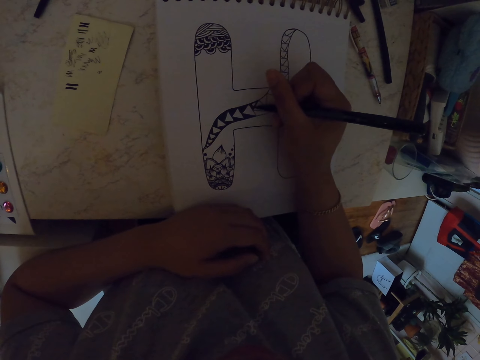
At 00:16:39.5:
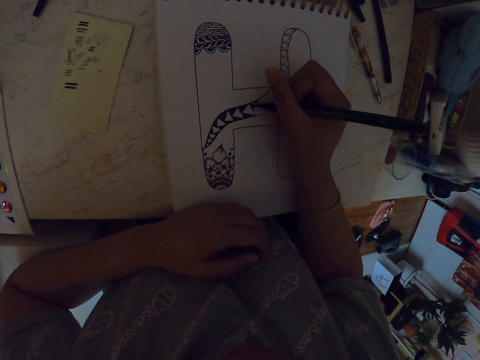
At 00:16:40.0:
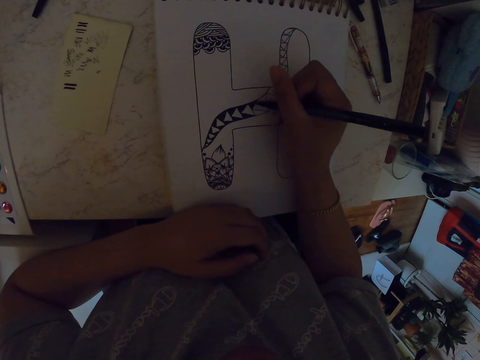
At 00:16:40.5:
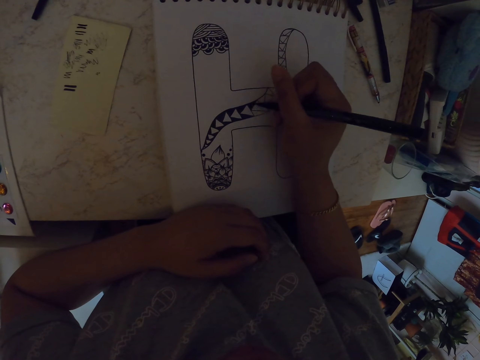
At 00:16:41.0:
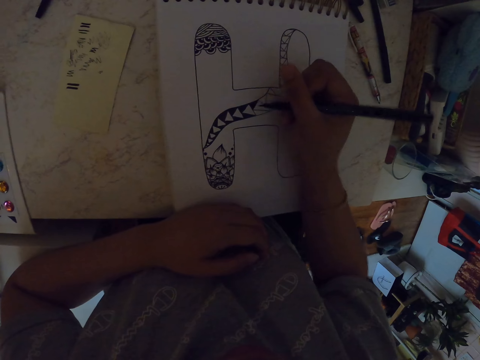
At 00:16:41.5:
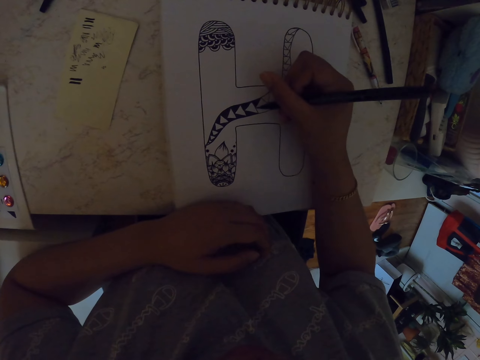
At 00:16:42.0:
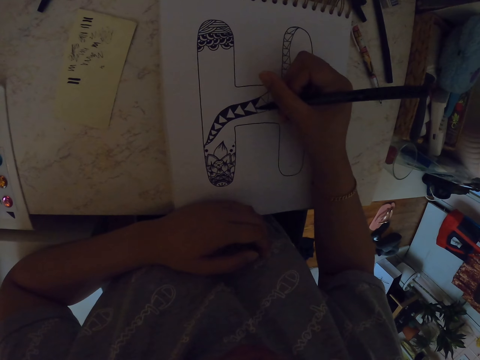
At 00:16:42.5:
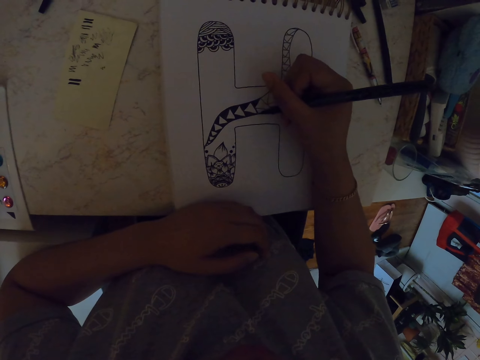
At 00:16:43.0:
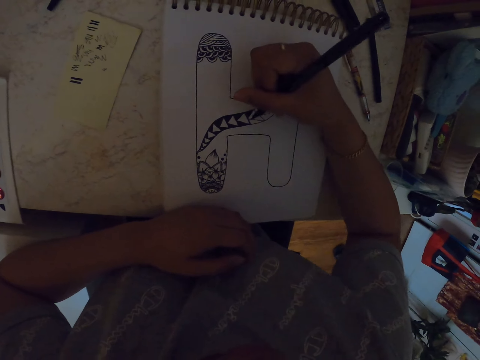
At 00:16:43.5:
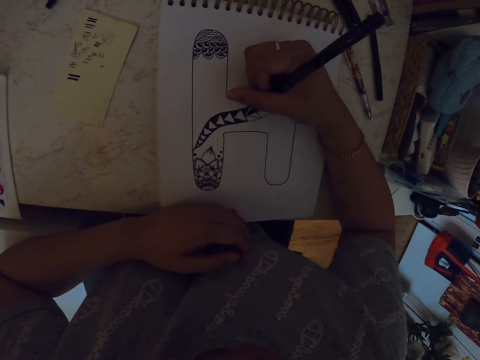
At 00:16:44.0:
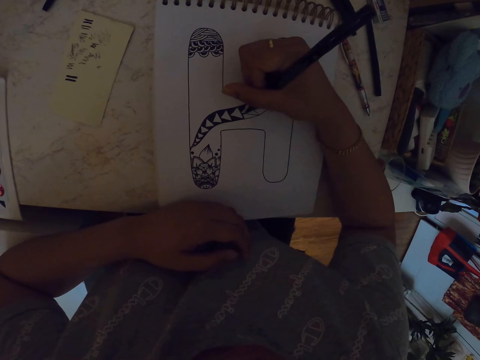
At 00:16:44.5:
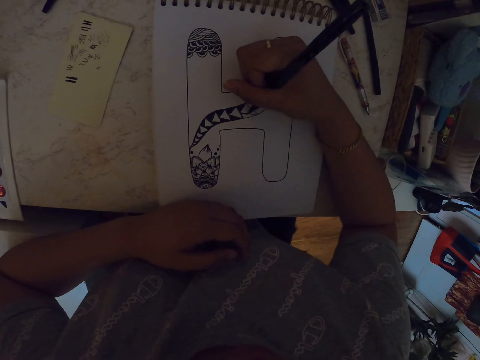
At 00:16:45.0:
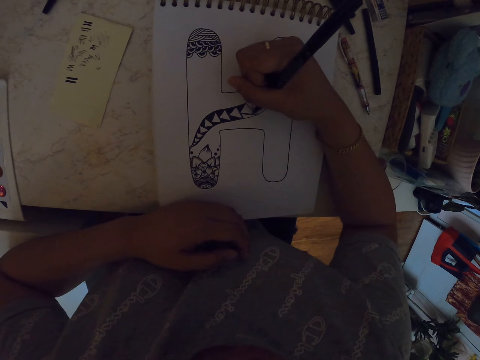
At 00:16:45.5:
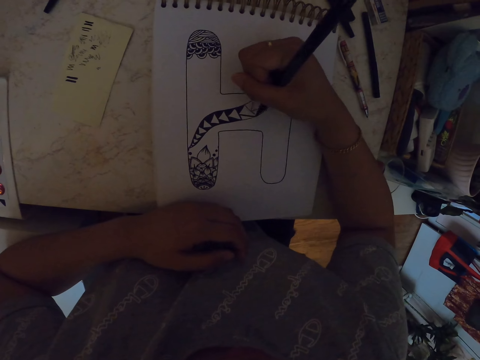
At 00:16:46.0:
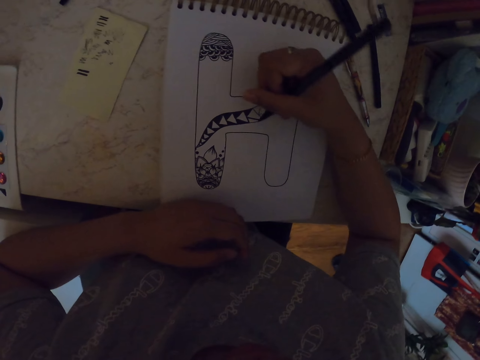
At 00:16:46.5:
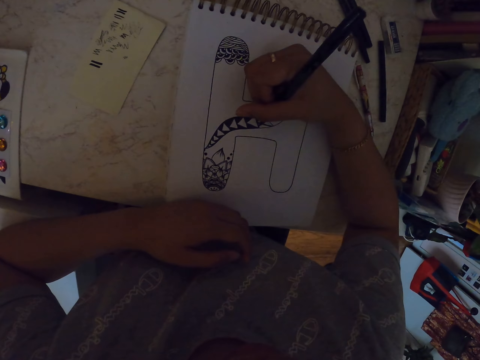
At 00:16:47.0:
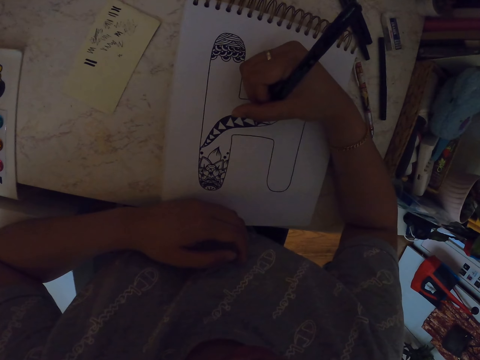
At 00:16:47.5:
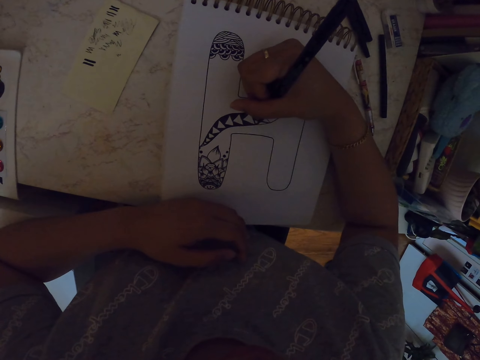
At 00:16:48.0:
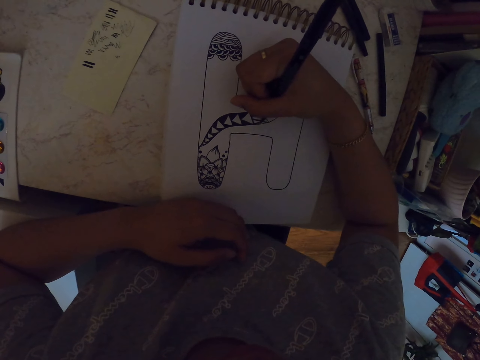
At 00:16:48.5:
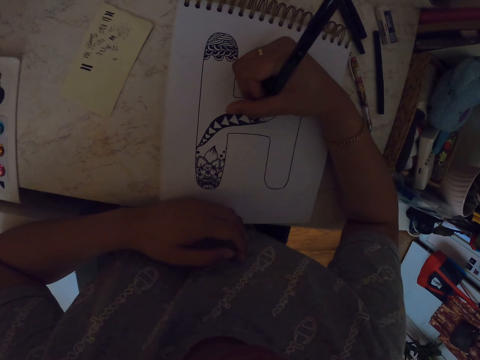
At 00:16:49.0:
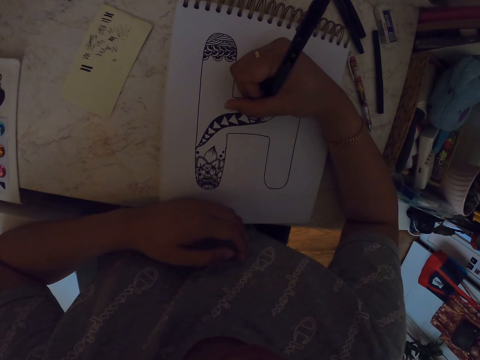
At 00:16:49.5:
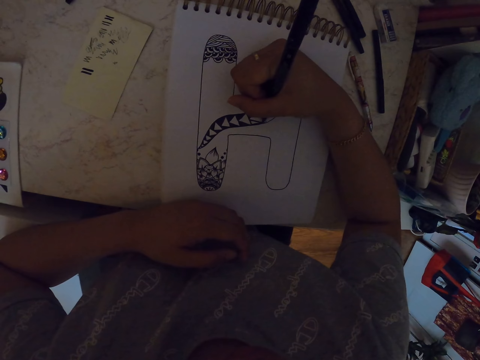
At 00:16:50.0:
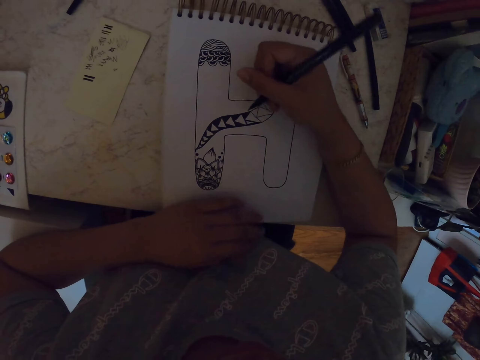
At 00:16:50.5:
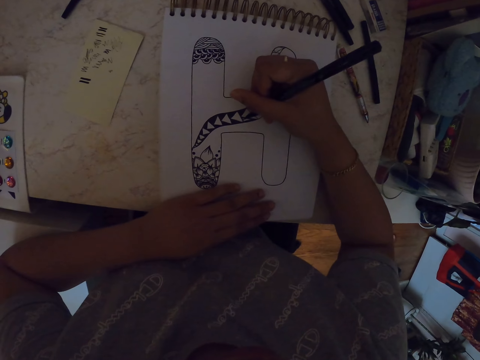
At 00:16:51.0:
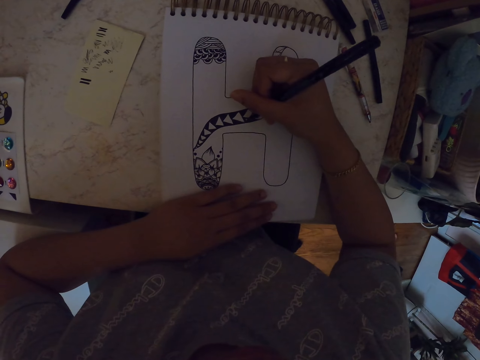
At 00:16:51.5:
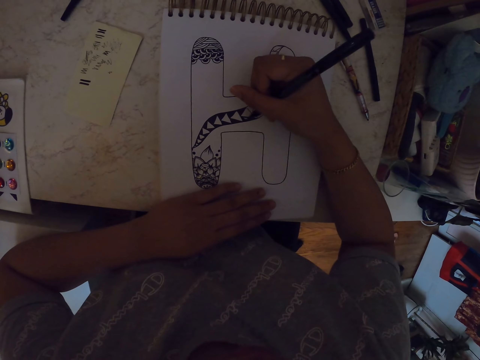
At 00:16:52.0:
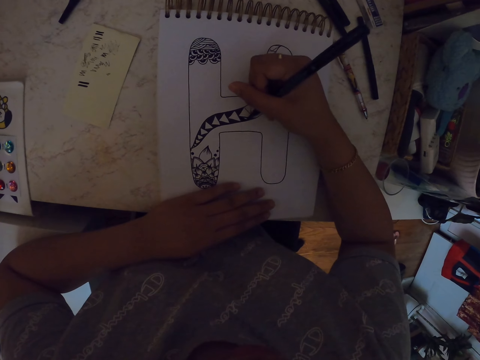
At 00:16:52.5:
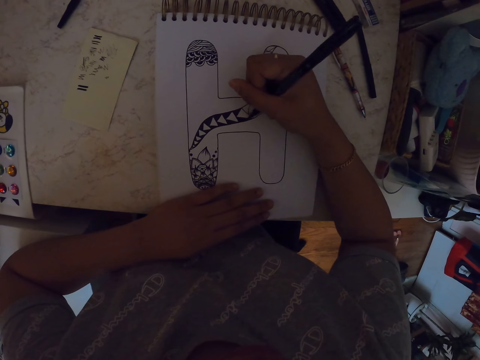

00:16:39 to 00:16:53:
The camera wearer moves his hand. He makes a drawing on the paper with a pen. He moves his hand. He makes a drawing on the paper with the pen. He moves his hand.

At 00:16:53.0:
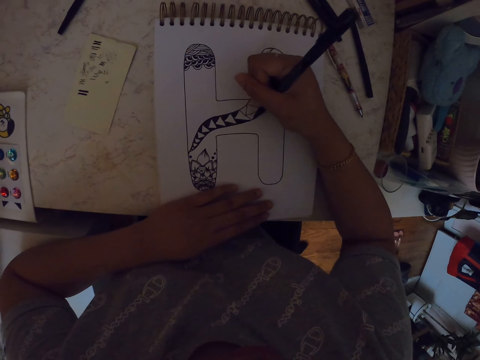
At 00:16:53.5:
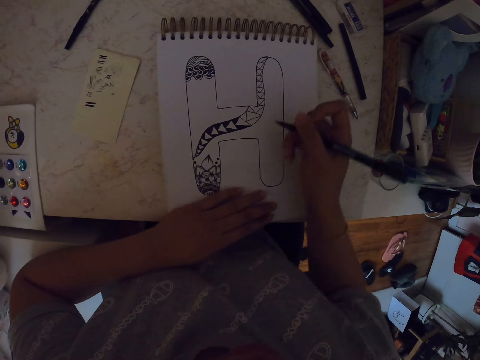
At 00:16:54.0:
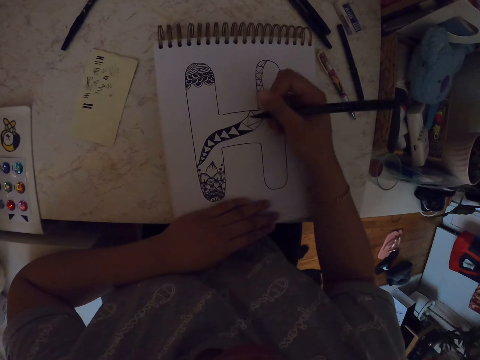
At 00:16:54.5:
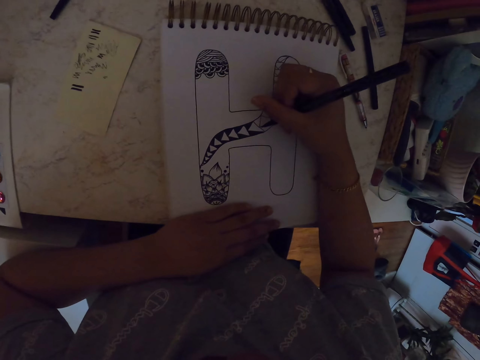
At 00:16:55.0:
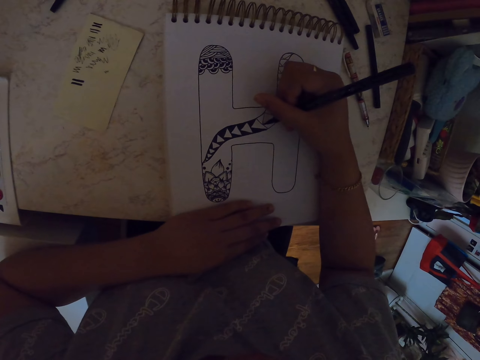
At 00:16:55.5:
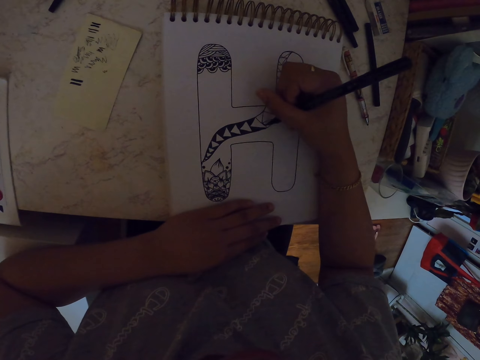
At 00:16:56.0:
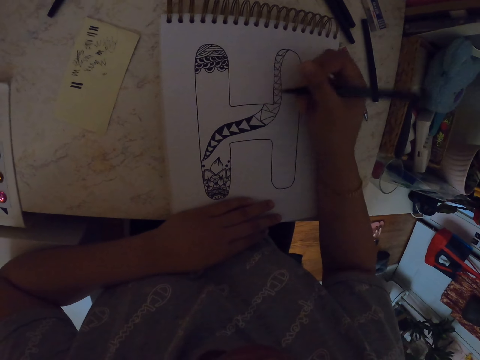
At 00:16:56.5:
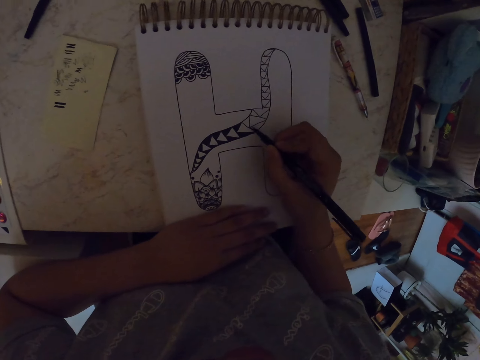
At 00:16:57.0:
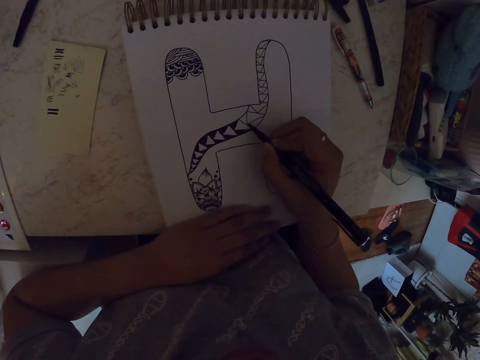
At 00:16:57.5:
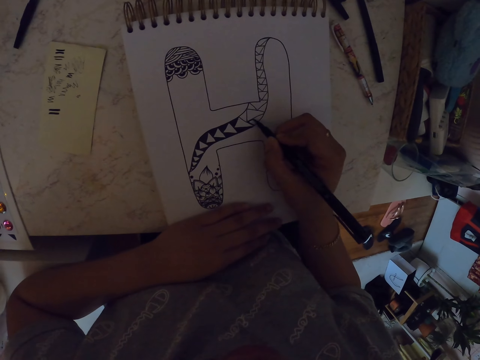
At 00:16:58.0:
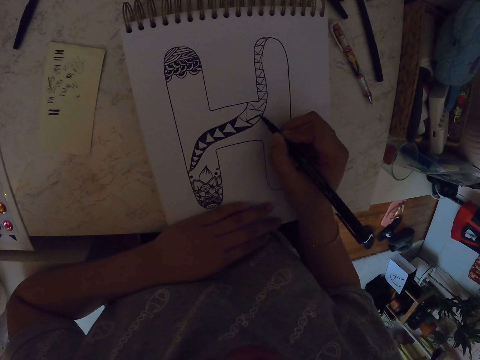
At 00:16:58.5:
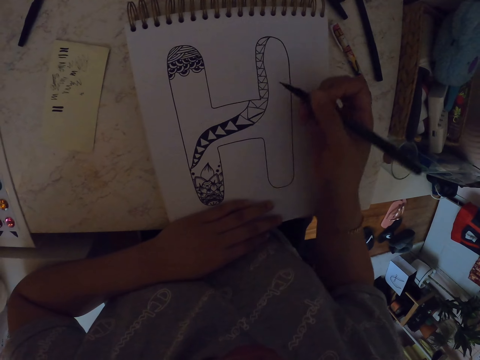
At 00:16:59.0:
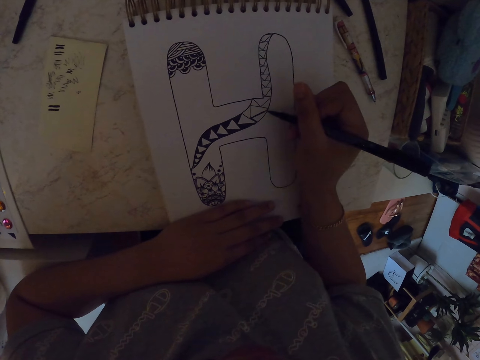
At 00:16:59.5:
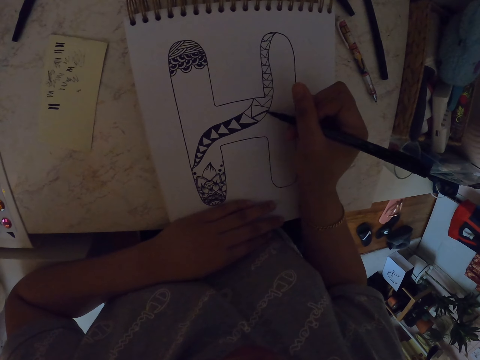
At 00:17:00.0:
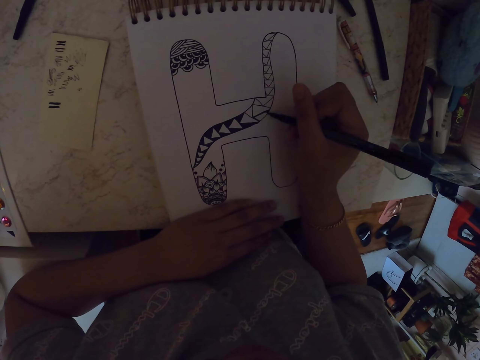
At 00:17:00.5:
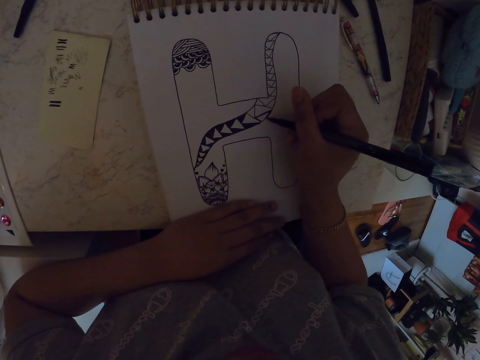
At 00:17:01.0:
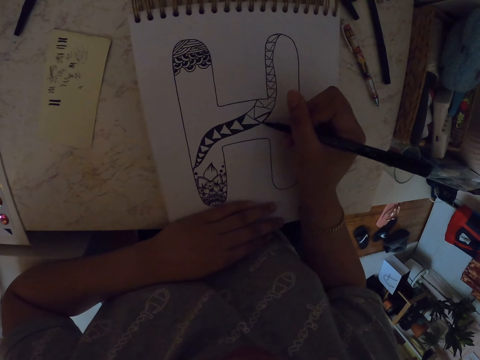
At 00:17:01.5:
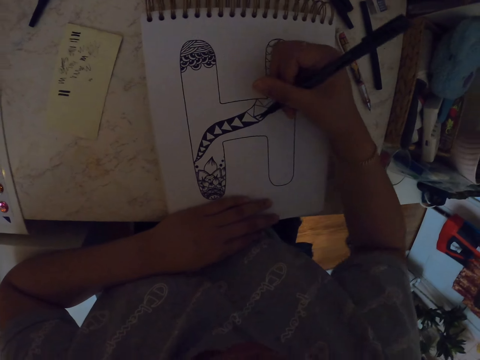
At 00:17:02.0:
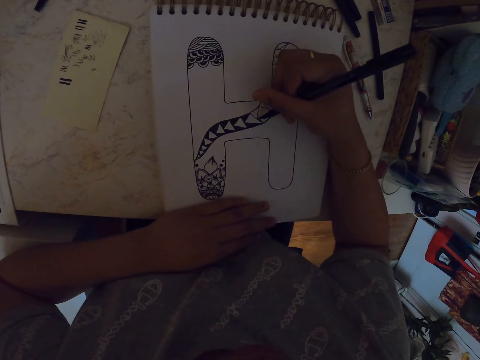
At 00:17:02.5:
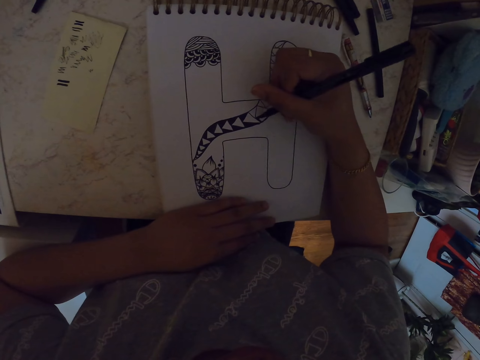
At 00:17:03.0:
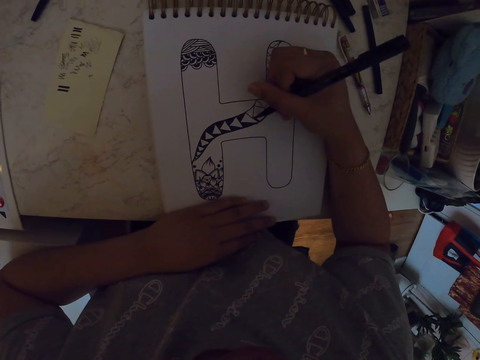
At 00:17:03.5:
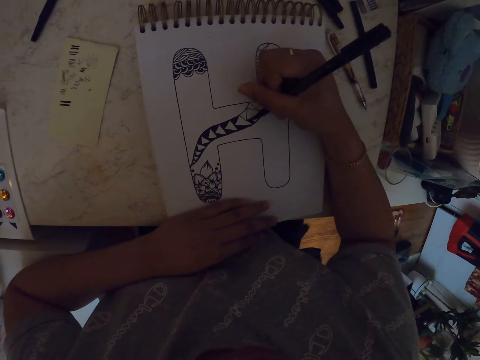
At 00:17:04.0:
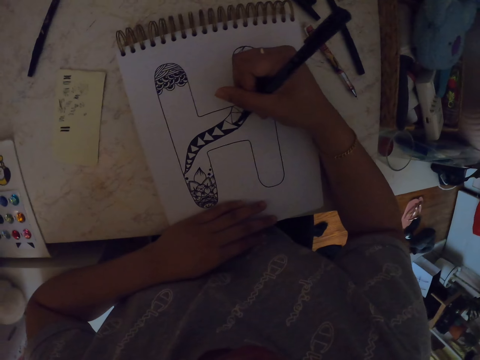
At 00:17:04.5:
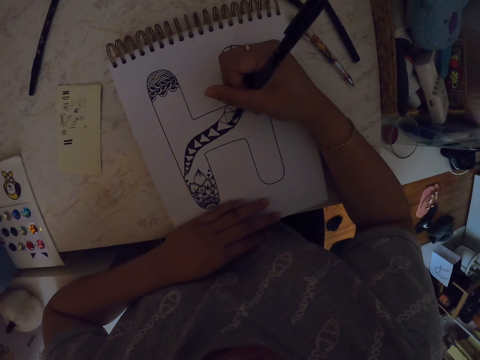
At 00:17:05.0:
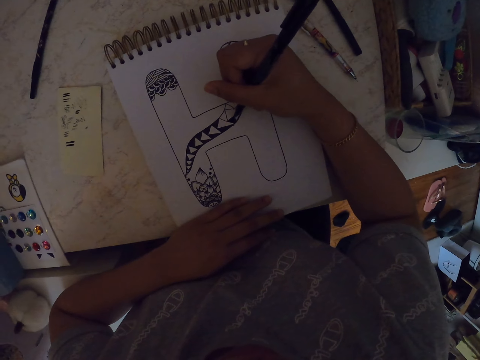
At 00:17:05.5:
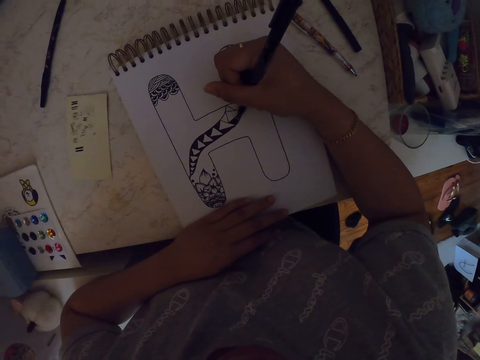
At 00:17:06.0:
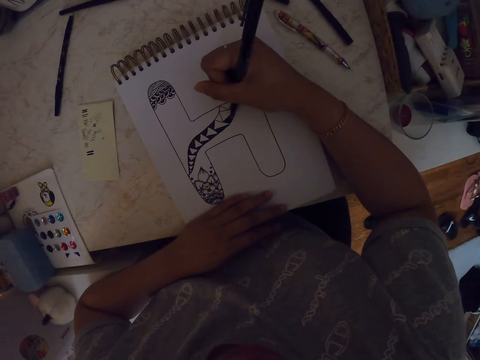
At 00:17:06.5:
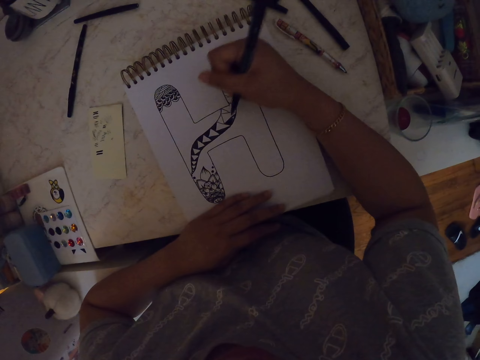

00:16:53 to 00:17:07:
The camera wearer makes a drawing on the paper with a pen. He moves his hand. He makes a drawing on the paper with the pen. He moves his hand. He makes a drawing on the paper with the pen. He moves his hand. He makes a drawing on the paper with the pen. He moves his hand. He makes a drawing on the paper with the pen.
